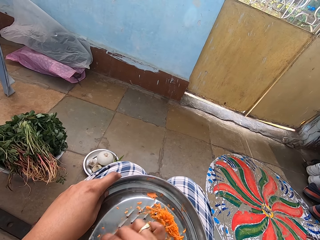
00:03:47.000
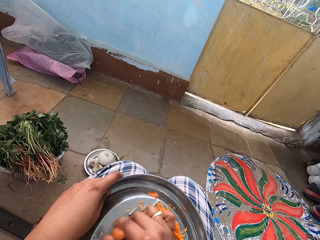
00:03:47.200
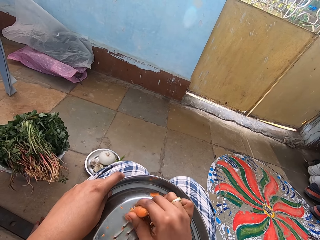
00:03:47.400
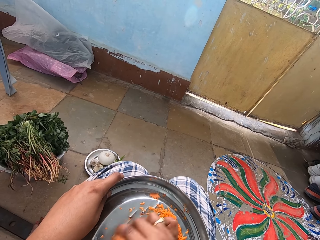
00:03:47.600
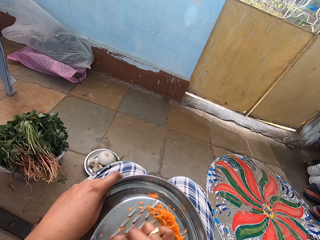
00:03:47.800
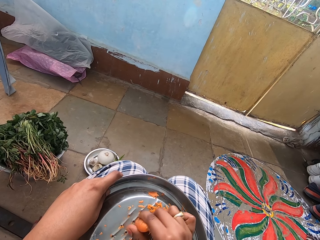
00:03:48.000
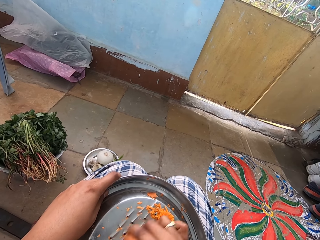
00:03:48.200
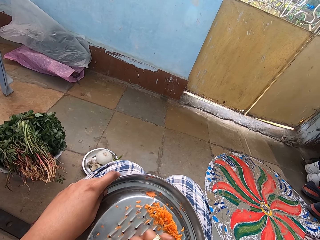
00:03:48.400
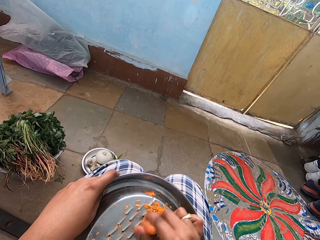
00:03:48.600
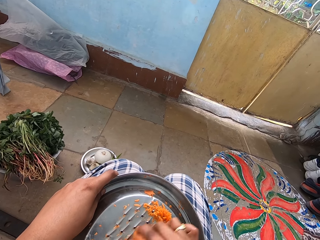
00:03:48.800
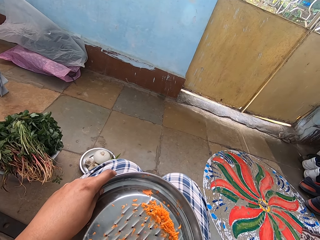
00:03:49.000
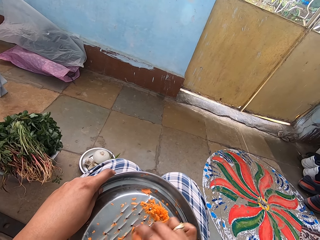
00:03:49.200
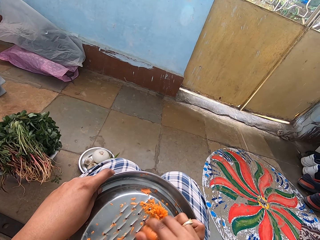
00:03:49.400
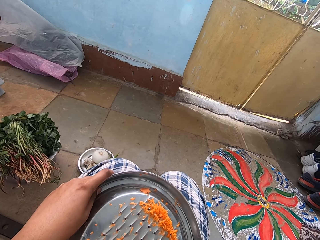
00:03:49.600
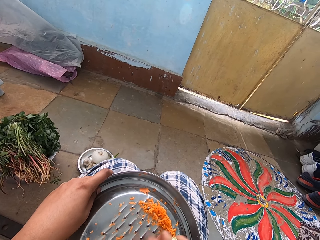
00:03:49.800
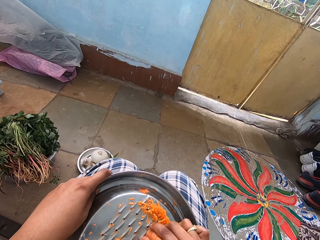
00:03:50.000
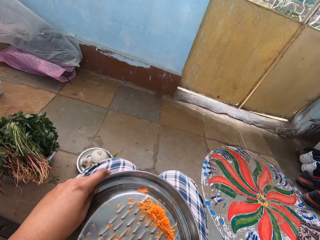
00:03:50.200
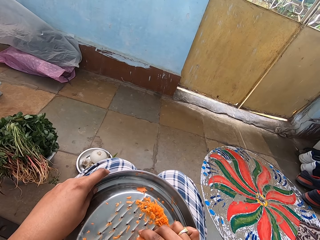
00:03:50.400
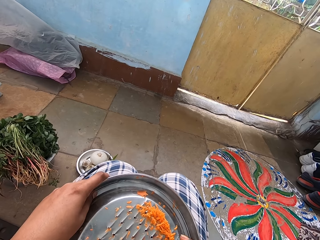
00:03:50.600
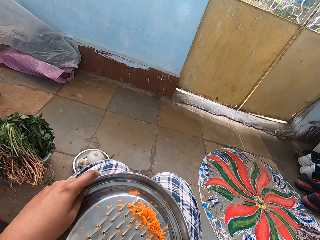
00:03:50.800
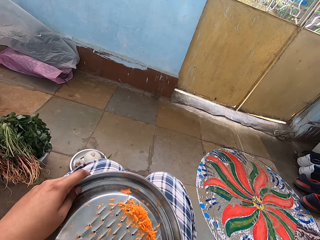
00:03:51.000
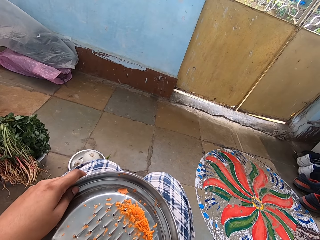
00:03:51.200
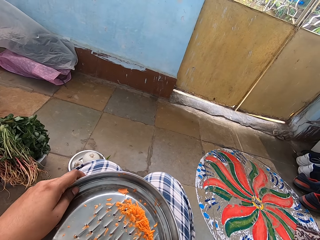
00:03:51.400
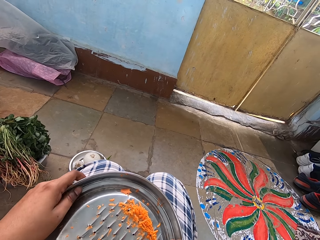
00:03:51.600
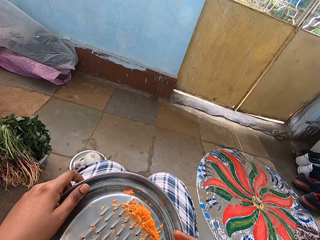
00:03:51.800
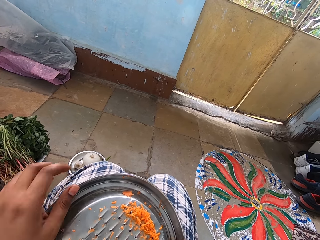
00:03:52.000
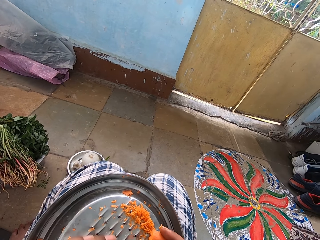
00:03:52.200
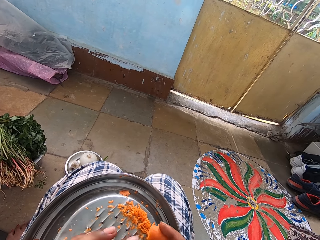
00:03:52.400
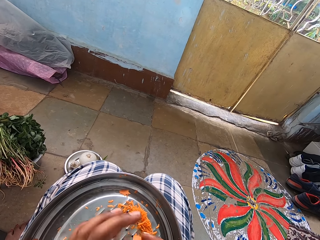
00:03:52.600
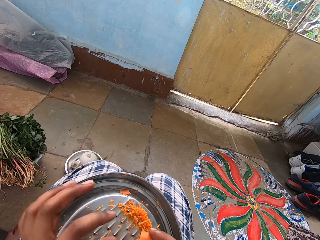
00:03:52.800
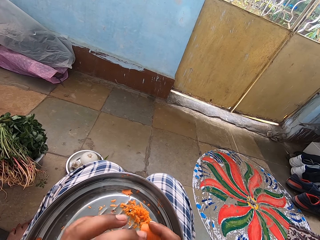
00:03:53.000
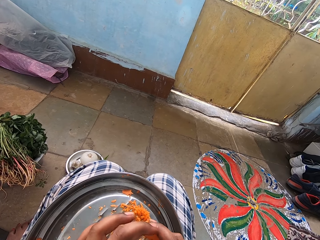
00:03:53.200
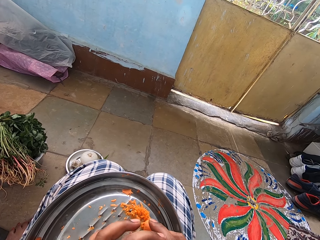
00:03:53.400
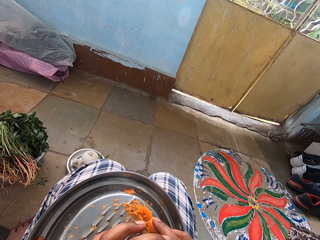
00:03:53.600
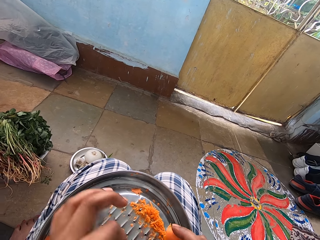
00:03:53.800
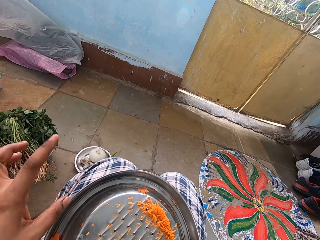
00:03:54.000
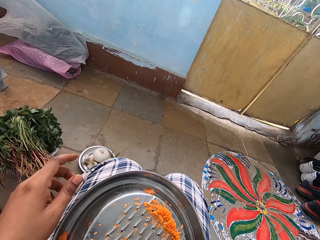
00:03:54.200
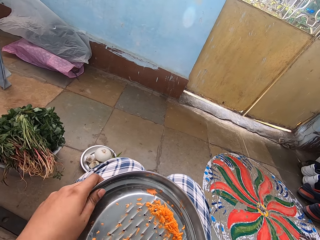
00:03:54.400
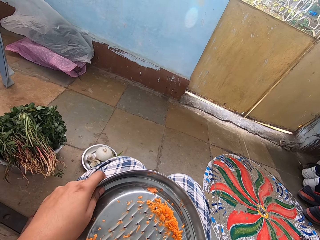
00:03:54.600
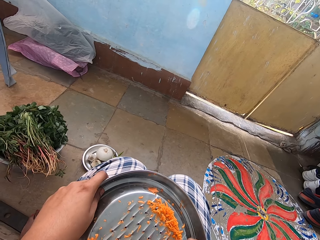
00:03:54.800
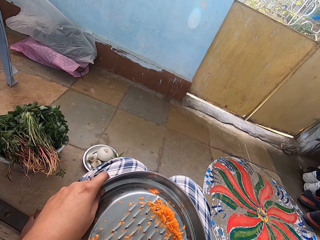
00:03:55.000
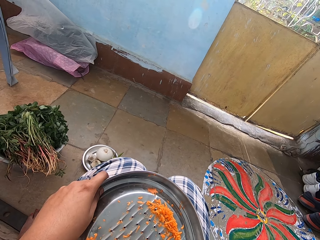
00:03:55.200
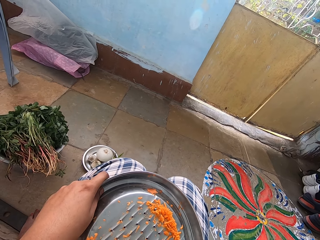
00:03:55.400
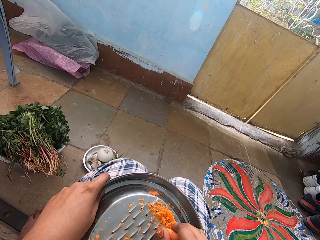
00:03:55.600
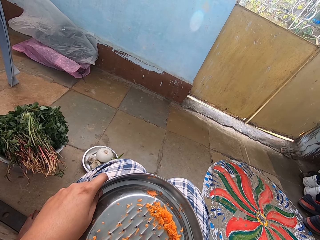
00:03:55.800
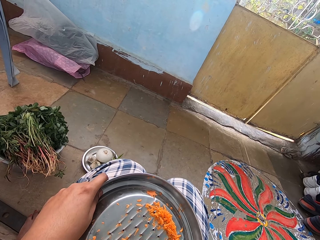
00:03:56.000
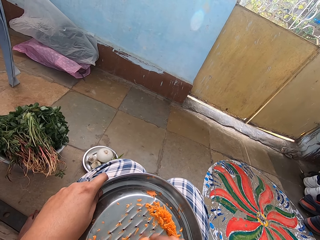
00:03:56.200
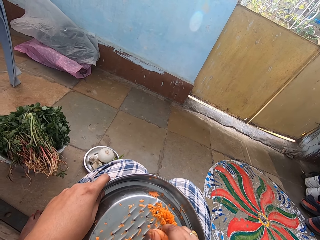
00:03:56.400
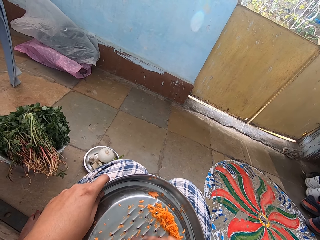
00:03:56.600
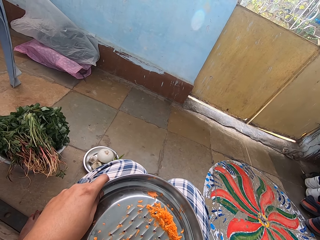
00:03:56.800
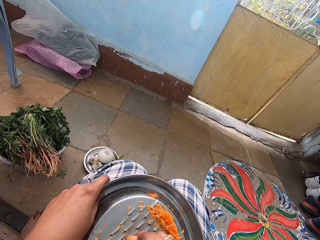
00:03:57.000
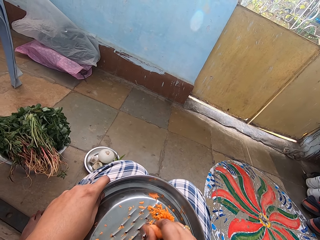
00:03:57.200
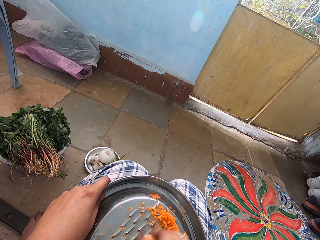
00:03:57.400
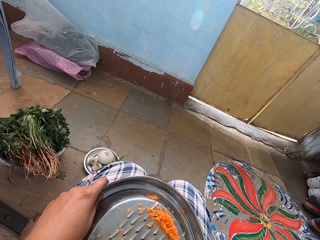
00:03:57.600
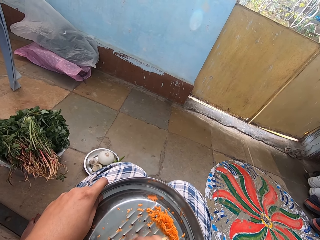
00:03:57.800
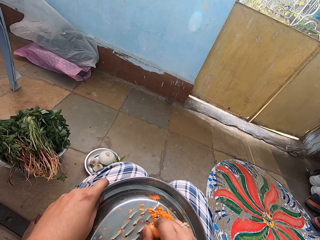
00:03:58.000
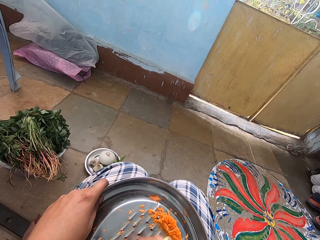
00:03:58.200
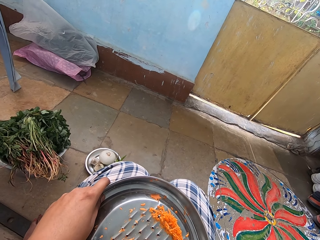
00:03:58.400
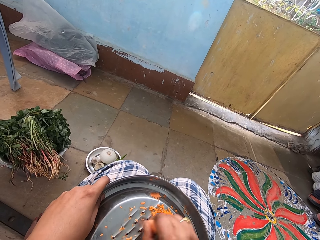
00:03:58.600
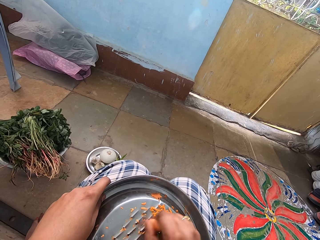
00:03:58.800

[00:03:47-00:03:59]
The camera wearer holds a carrot. They wipe the right hand. They hold a grater on the lap. They grate the carrot with the grater.

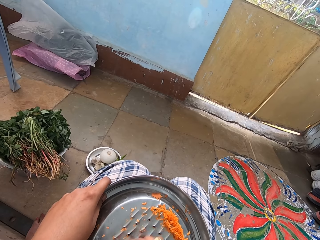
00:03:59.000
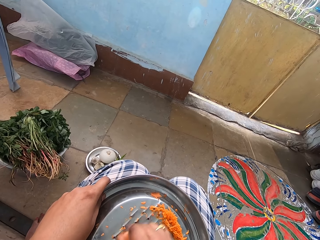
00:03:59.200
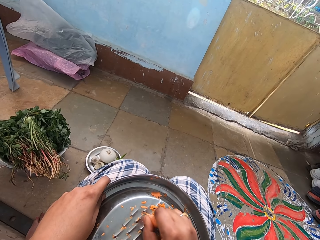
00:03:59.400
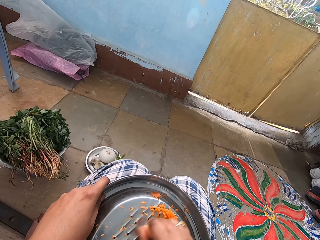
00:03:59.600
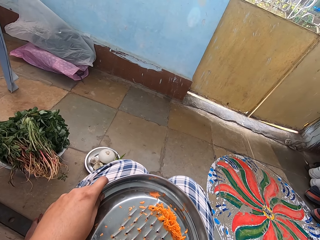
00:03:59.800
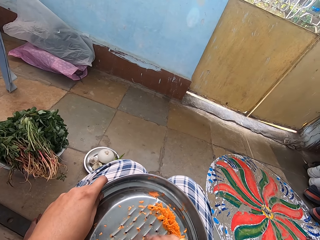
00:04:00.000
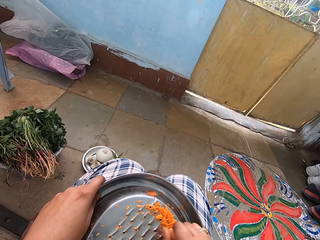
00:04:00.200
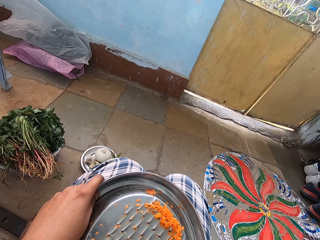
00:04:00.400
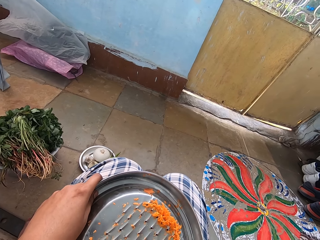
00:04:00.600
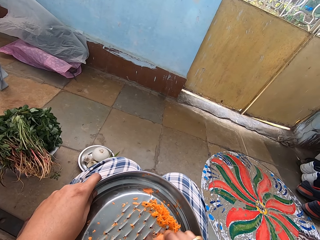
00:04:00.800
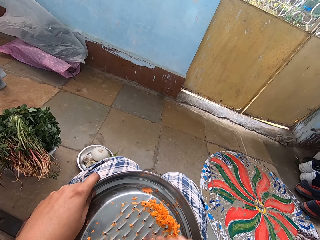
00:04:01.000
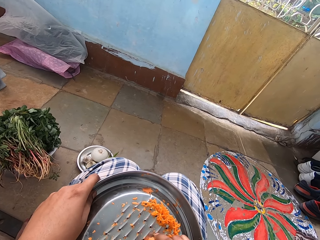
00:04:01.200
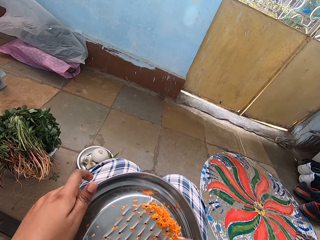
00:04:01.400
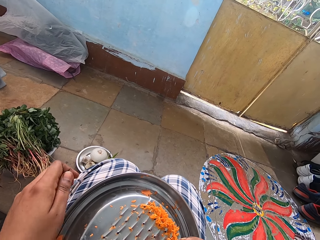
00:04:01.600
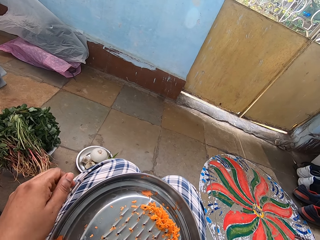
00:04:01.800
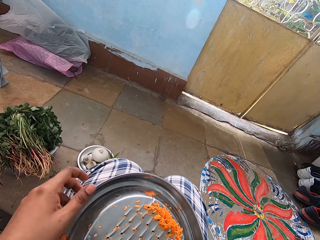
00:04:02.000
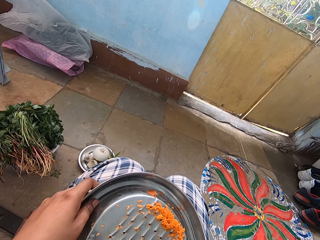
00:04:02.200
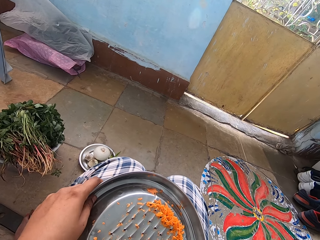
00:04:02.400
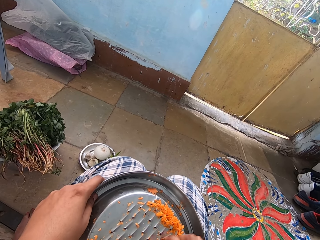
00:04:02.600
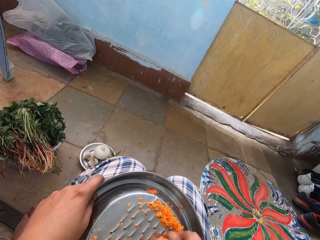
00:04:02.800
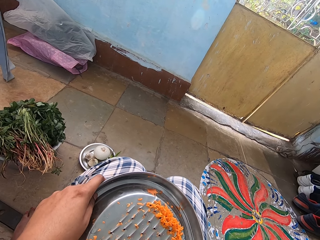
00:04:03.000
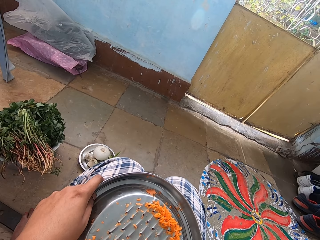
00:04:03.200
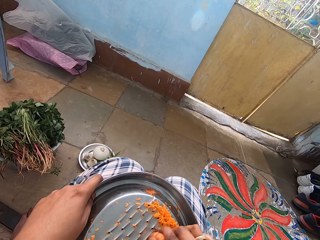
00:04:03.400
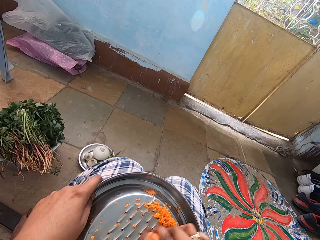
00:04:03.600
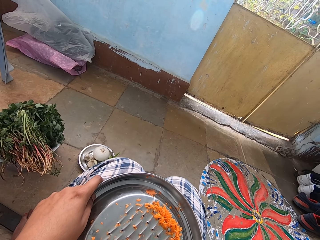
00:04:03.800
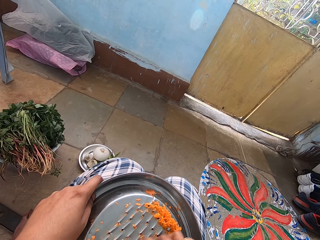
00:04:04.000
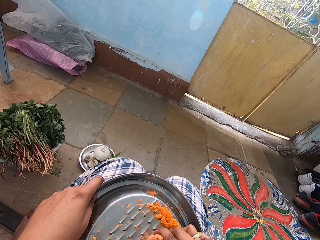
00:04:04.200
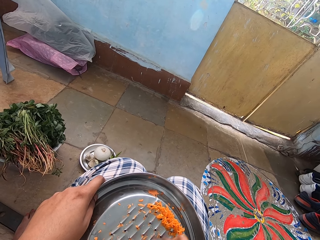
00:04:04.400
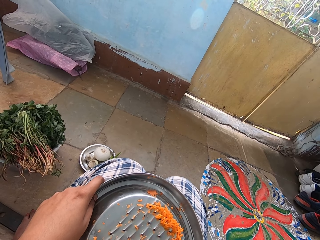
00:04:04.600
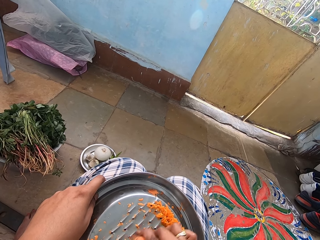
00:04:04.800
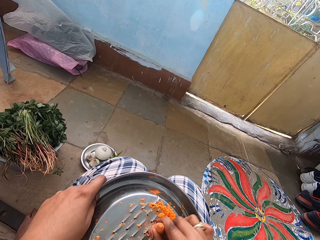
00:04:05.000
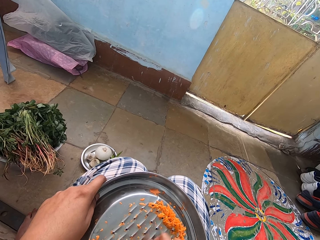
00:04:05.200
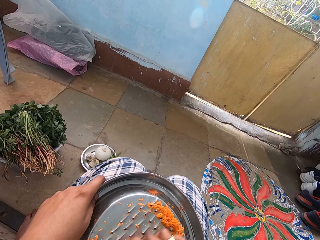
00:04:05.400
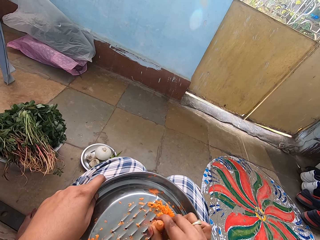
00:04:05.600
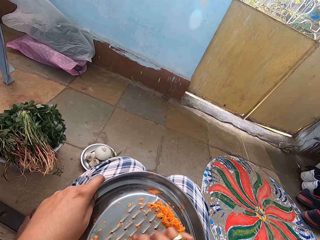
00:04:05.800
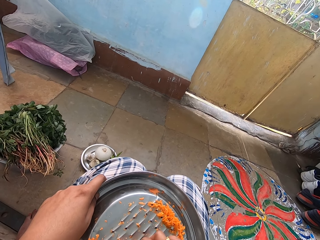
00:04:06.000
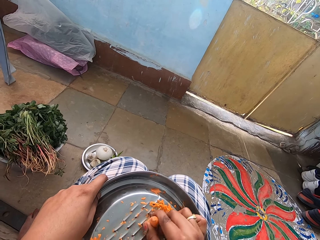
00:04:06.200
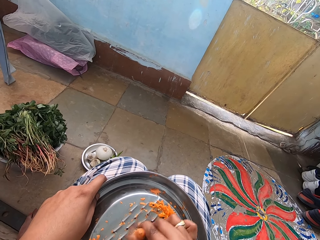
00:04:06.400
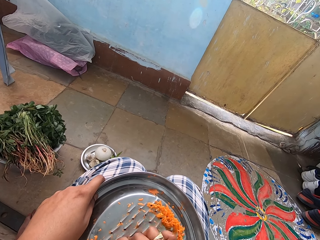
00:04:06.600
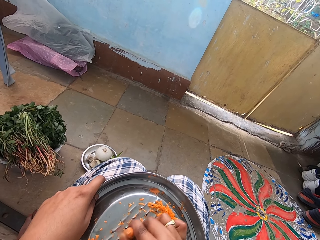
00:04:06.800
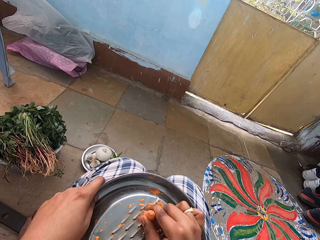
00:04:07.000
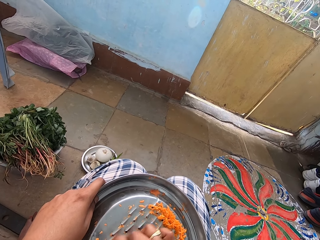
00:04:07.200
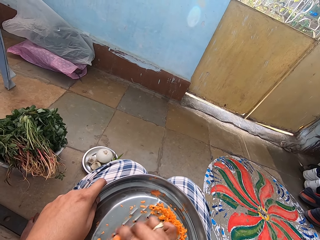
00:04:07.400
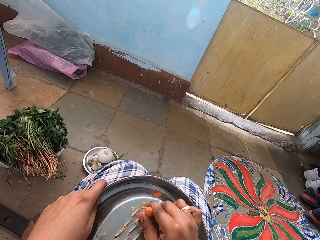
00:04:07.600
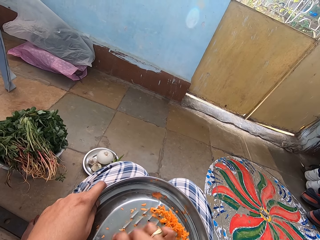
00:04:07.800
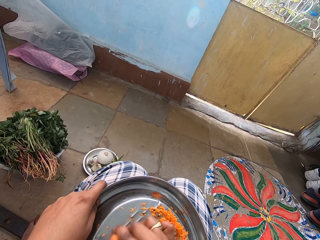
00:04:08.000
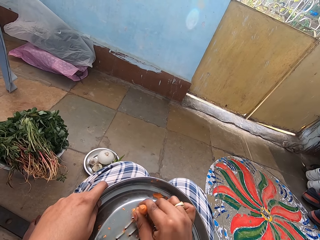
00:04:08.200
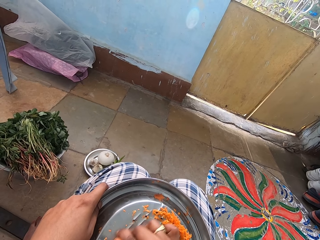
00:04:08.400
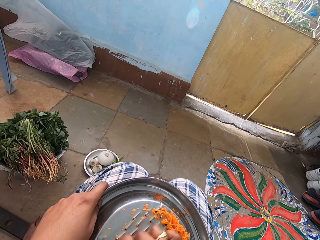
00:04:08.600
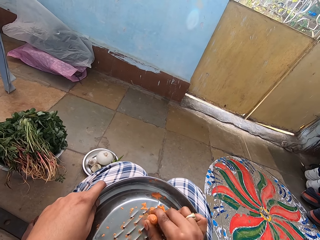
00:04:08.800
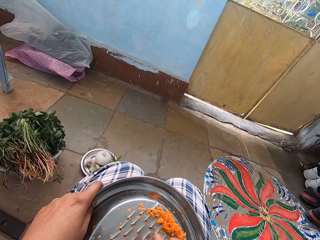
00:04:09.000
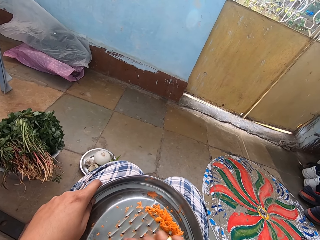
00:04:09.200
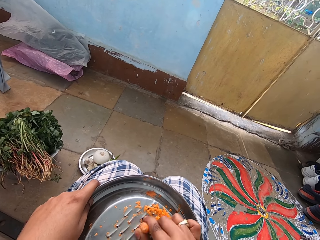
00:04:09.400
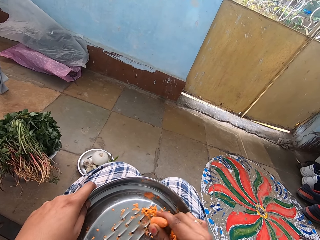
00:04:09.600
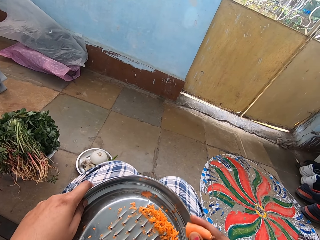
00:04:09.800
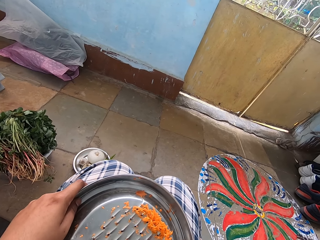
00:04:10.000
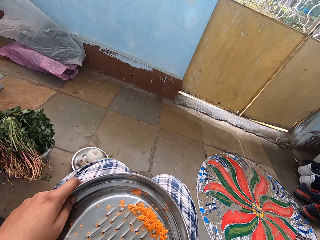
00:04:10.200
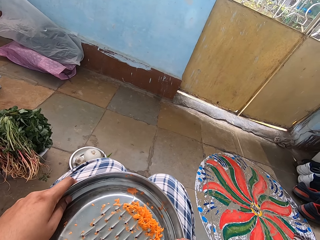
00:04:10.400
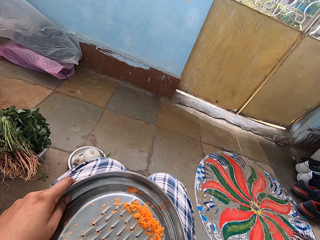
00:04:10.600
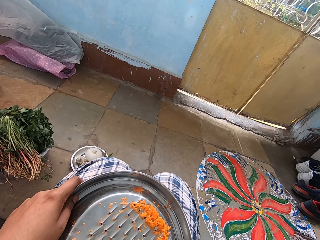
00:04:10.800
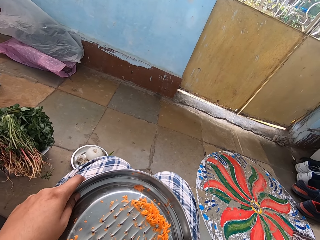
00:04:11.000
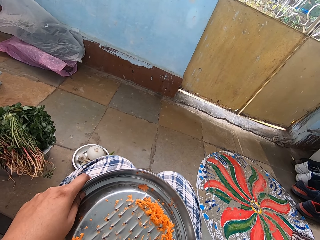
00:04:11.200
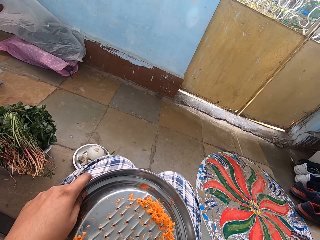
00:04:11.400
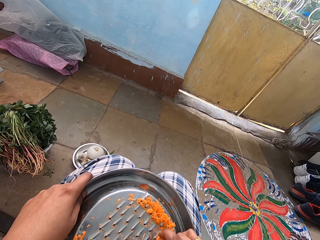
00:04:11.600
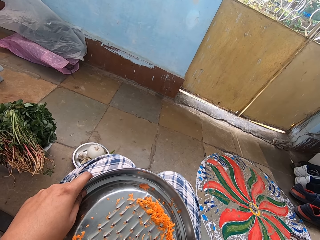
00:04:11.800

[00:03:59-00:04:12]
The camera wearer rubs the right fingers together. They grate a carrot with a grater. They hold the grater on the lap. They hold the grater on the lap again. They grate the carrot with the grater. They hold the grater on the lap.
